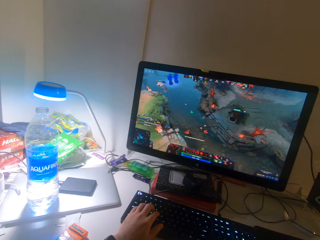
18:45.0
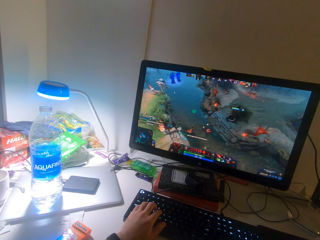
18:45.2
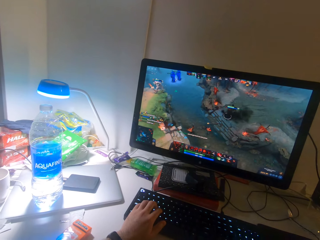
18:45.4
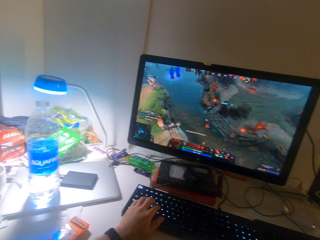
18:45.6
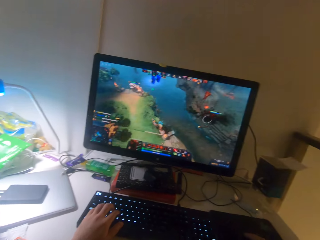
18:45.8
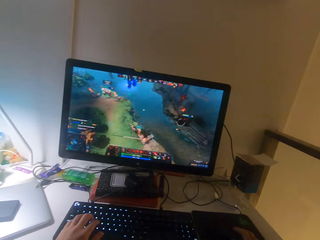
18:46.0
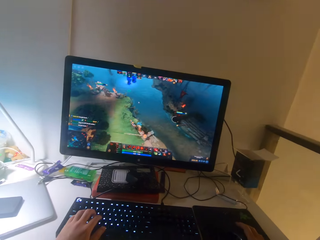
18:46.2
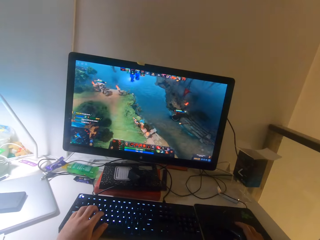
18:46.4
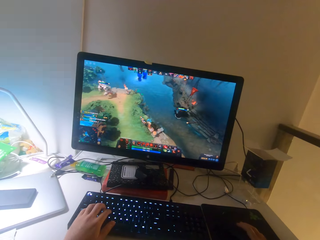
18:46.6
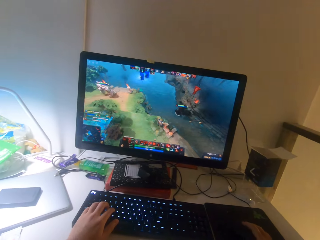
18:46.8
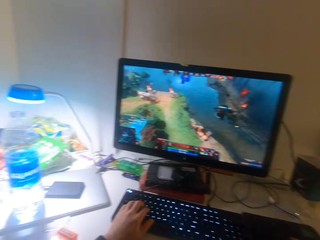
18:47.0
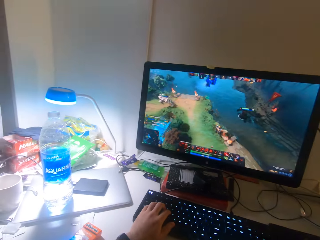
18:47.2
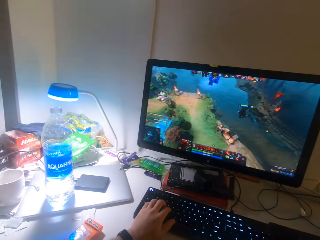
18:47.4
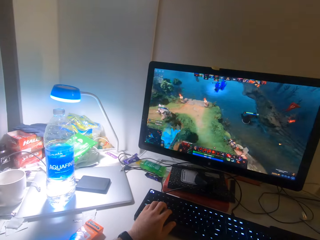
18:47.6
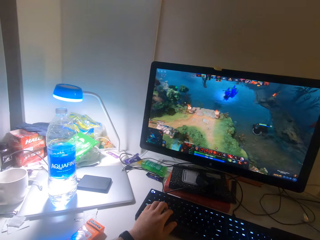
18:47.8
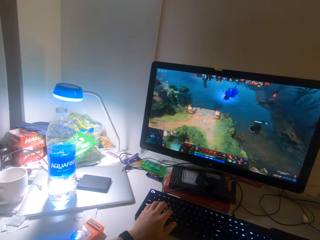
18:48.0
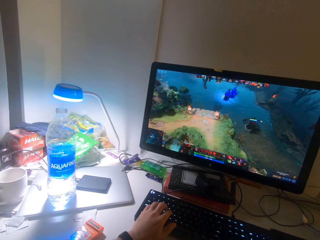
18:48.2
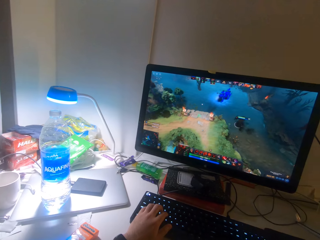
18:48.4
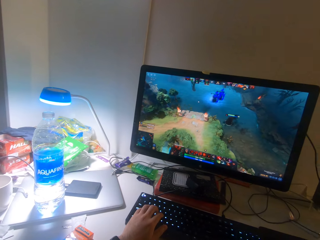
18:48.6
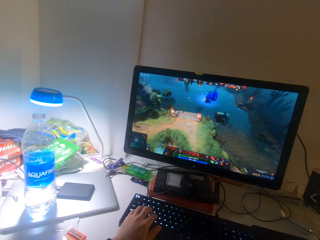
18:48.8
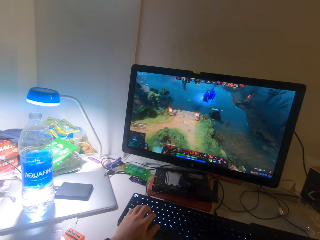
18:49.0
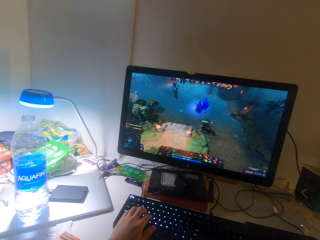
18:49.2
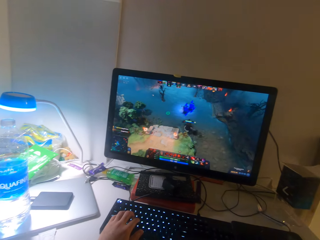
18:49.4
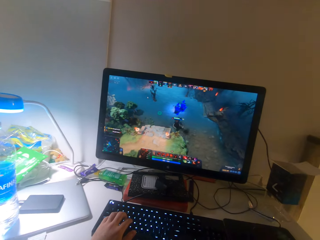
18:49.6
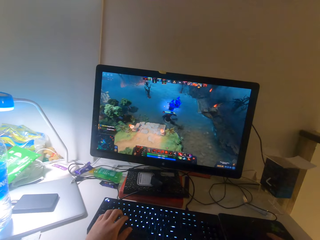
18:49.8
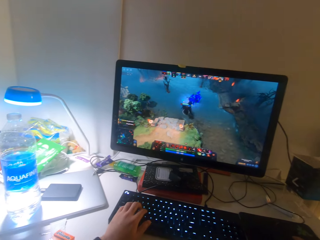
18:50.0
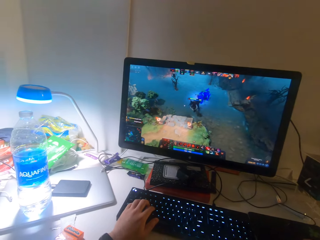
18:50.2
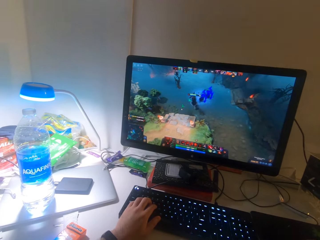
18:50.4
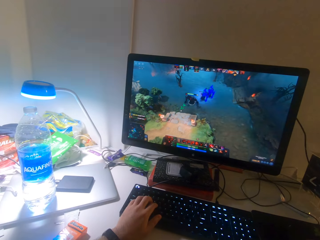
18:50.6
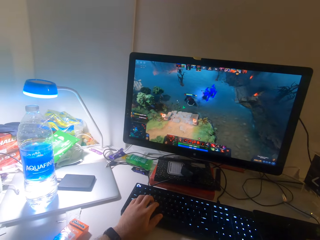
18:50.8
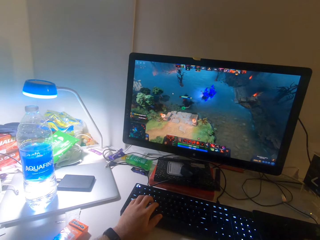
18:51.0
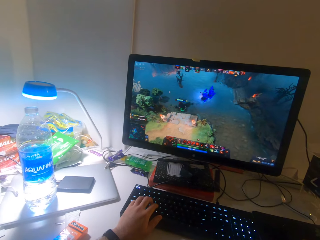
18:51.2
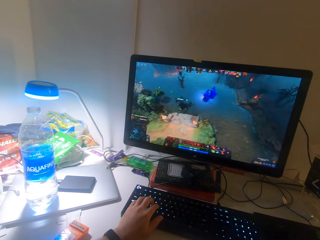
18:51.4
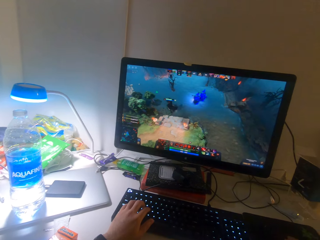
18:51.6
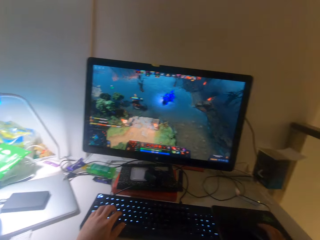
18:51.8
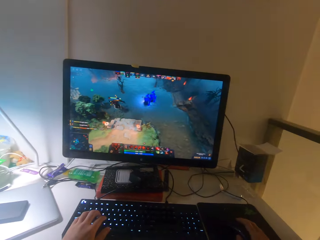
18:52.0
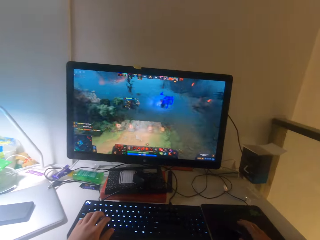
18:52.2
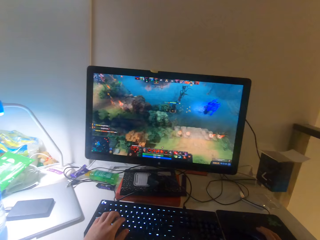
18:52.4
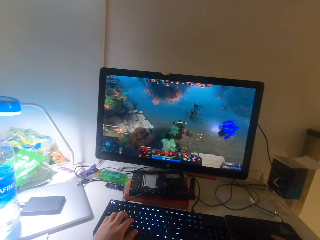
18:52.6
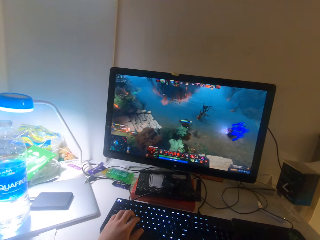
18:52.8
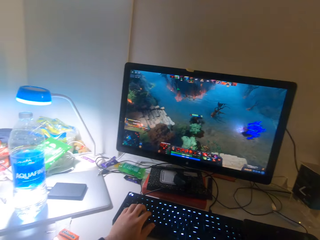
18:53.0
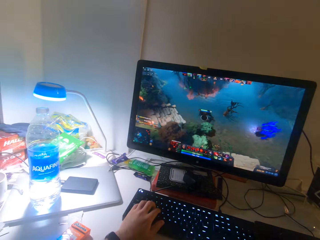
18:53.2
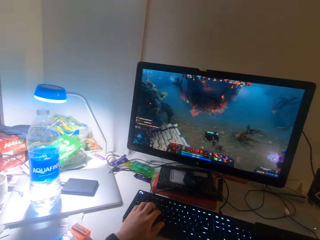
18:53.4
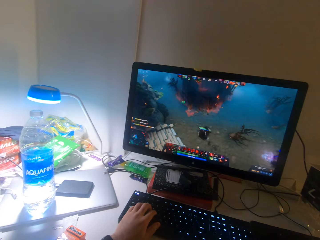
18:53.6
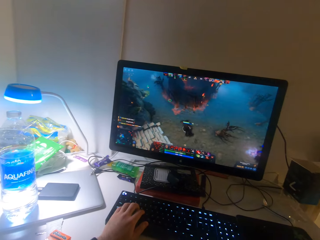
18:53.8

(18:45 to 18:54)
The camera wearer talks to a person. They play a game on the monitor with the mouse and keyboard.

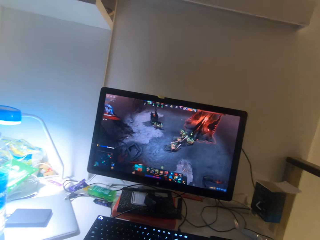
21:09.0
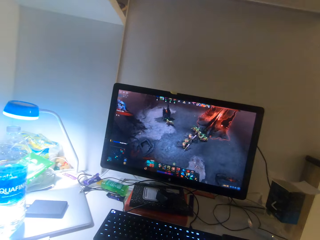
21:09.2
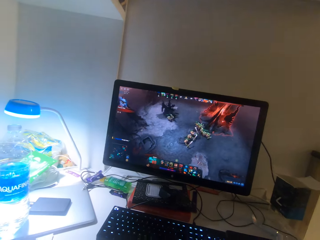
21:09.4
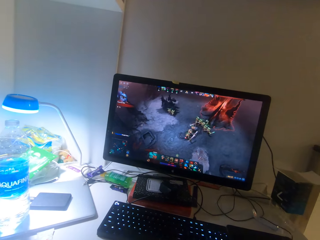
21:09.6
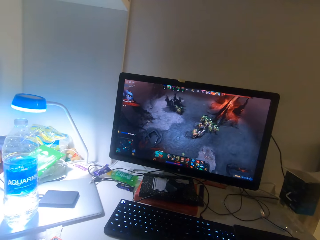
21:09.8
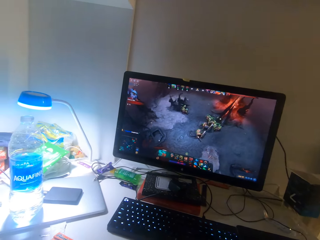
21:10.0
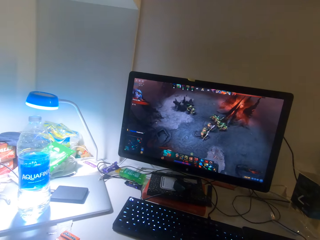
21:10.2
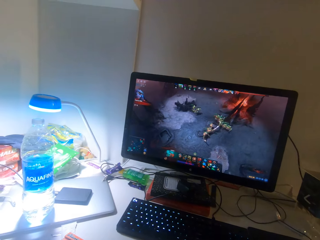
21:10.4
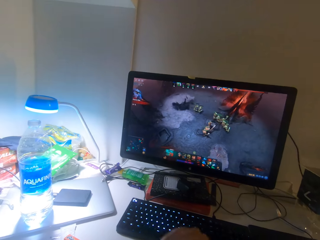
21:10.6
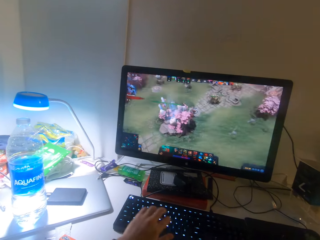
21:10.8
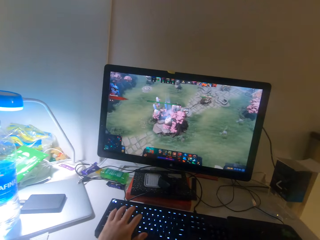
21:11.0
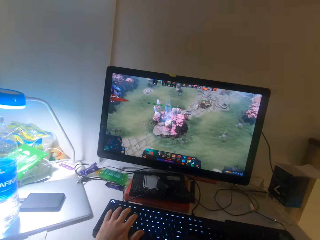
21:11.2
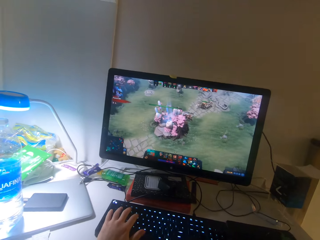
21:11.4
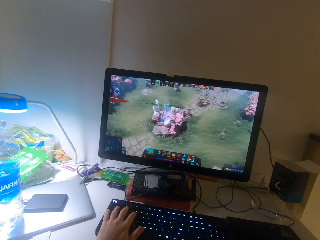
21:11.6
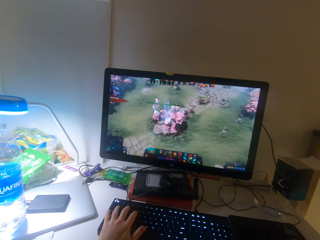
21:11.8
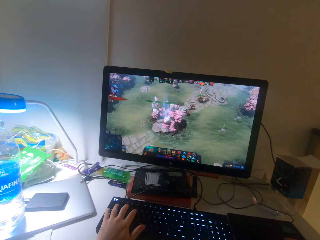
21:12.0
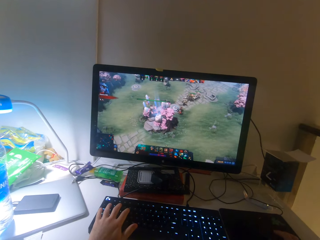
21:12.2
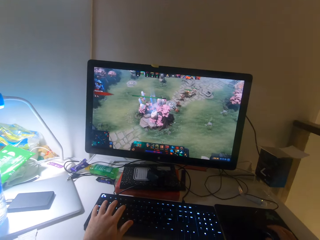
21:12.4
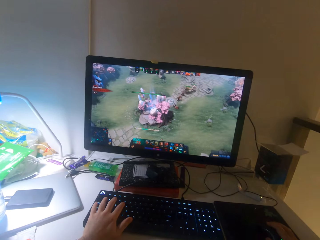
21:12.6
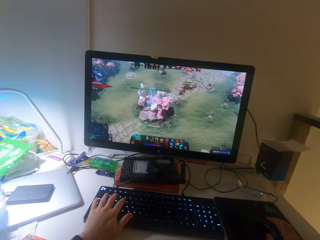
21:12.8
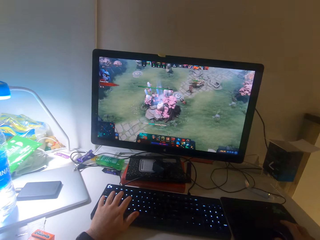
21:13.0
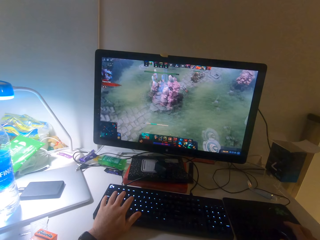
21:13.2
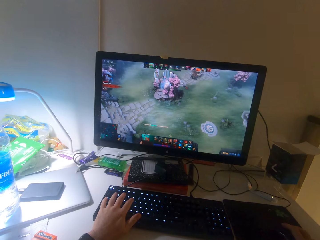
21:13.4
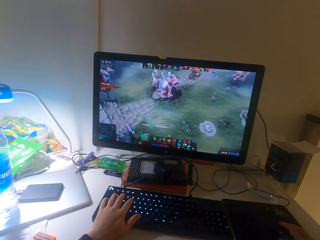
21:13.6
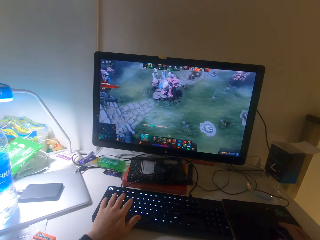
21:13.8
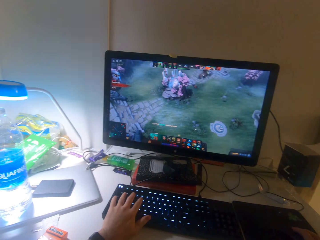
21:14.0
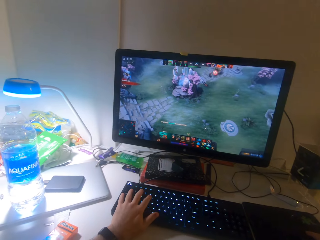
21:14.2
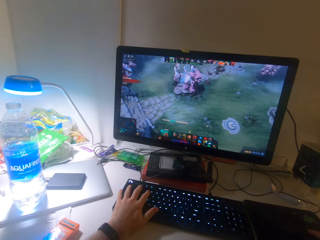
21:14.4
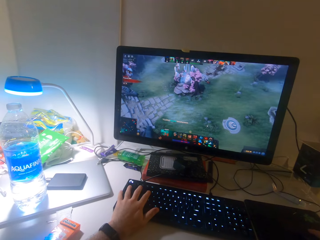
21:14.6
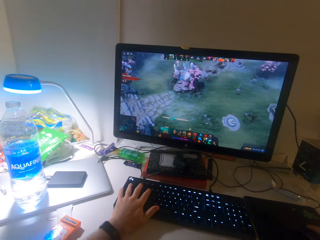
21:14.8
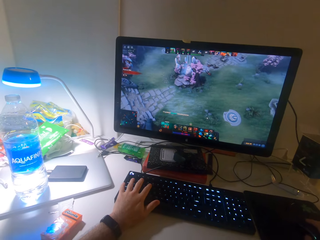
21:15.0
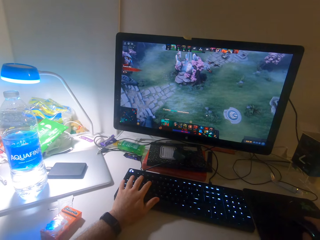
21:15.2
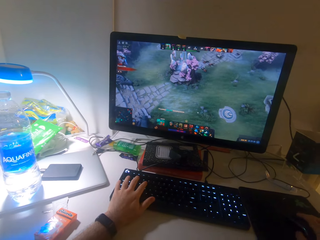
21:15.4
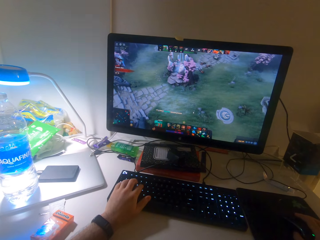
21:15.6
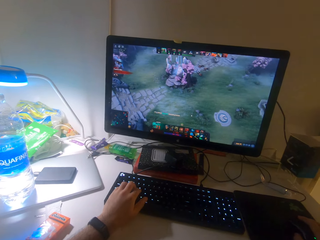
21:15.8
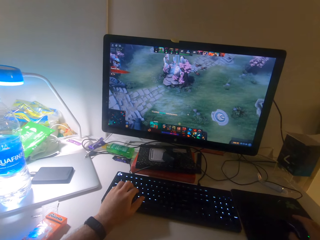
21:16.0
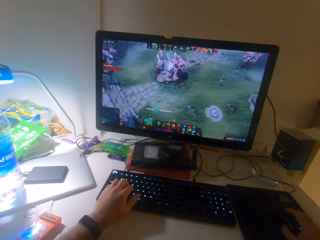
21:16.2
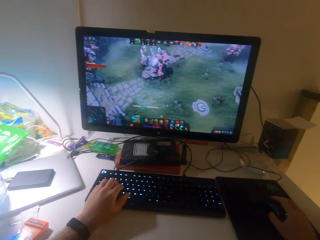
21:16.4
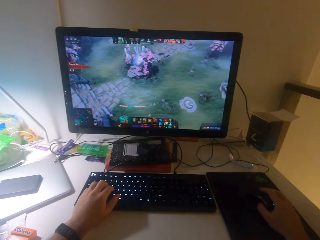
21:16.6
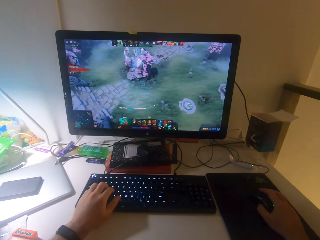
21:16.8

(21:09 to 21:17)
The camera wearer places his hand on the keyboard. He plays a game on the monitor with the mouse and keyboard.

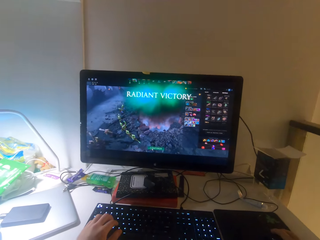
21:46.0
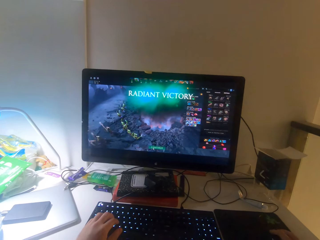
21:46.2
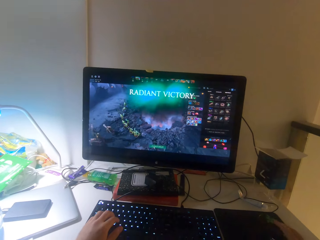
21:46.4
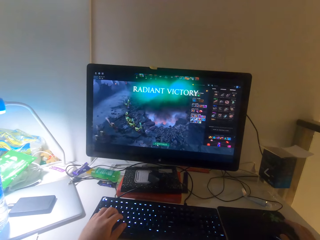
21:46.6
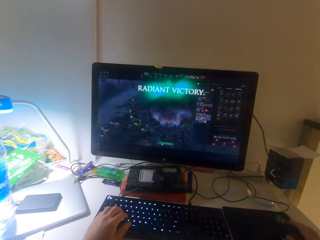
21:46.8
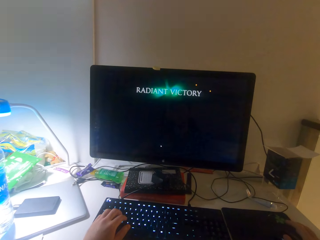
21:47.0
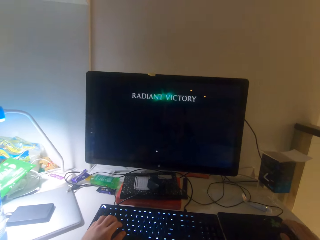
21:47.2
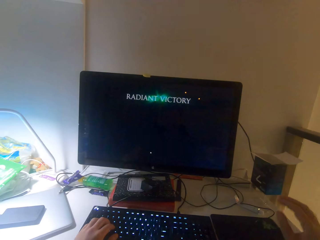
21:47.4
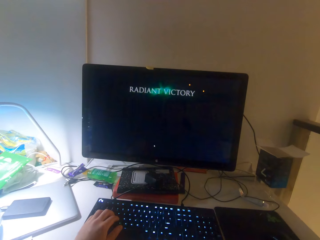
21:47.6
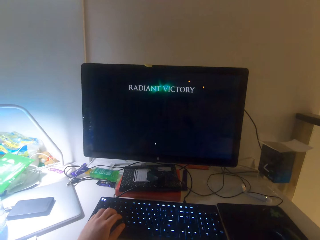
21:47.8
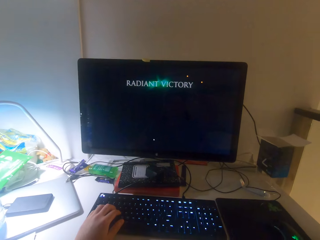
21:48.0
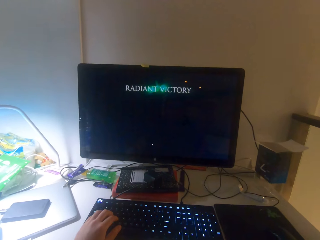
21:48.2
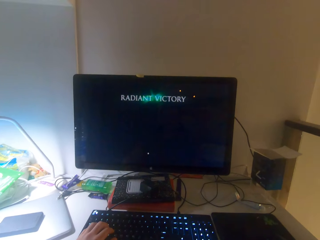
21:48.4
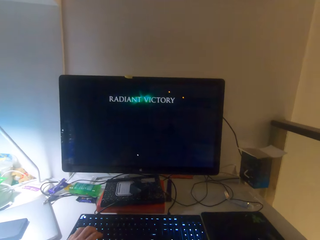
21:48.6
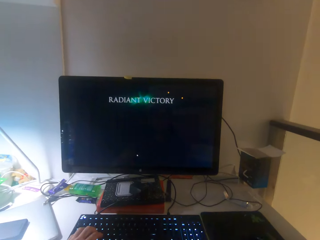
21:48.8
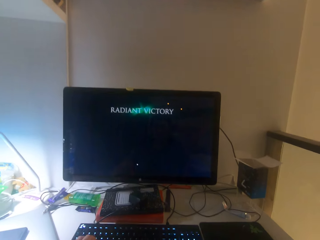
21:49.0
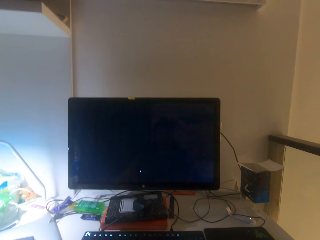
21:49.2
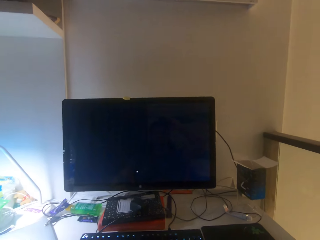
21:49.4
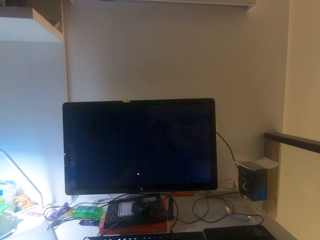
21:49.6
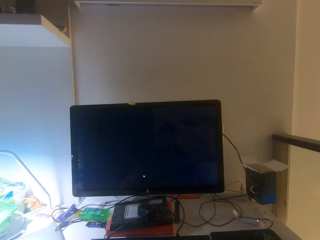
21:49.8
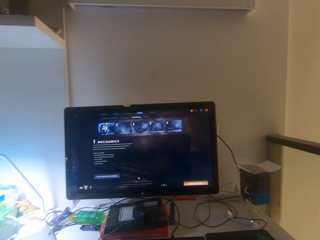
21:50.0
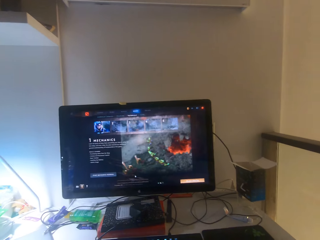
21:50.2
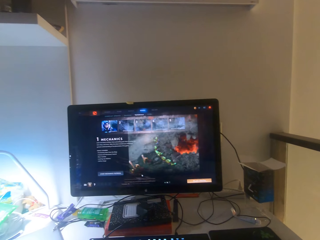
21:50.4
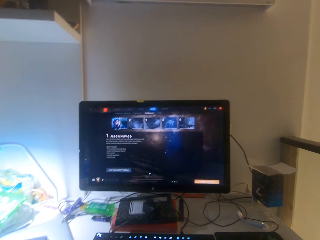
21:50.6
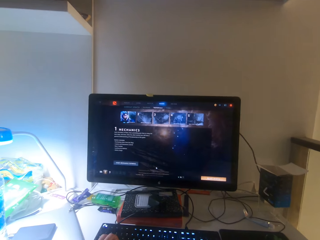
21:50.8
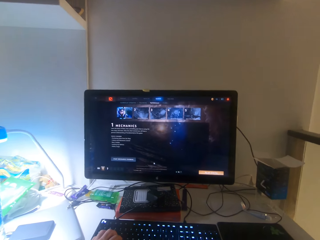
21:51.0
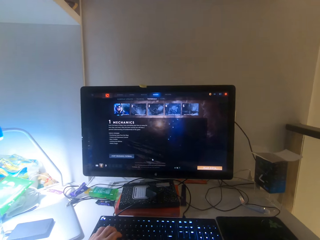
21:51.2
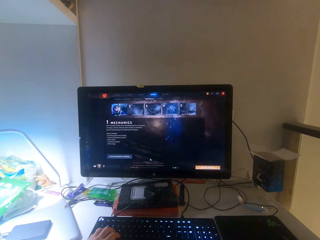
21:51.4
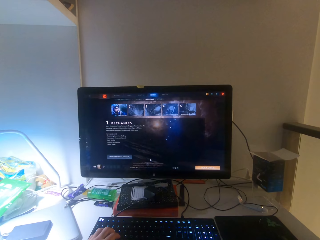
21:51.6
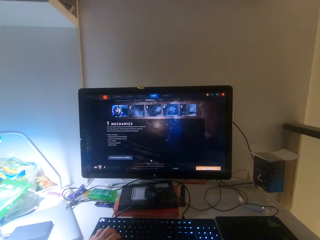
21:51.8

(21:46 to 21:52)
The camera wearer lets go of the mouse. They stare at the screen.
